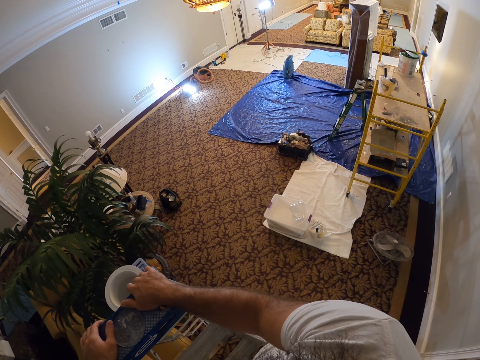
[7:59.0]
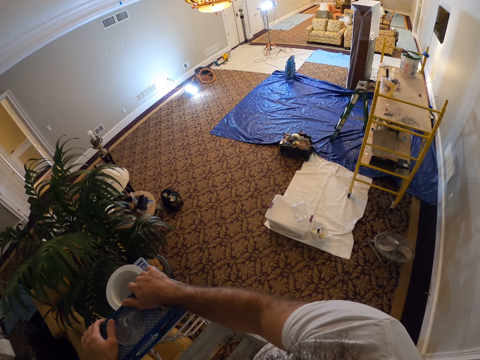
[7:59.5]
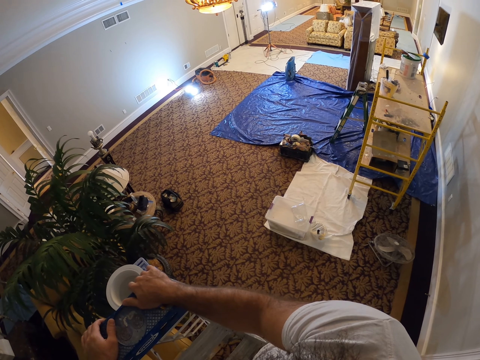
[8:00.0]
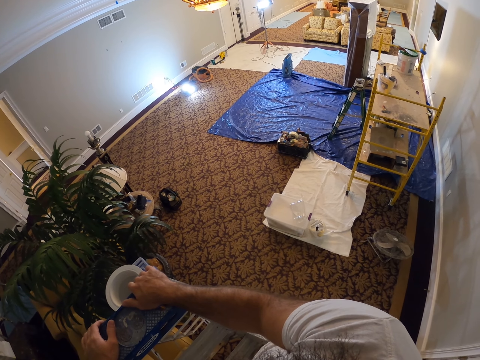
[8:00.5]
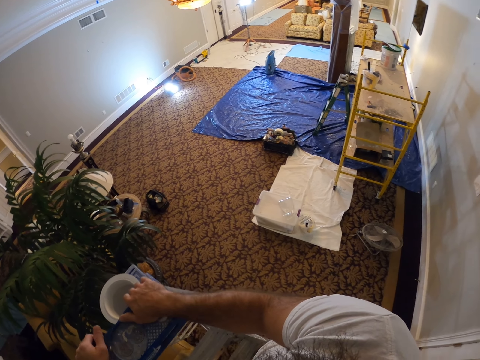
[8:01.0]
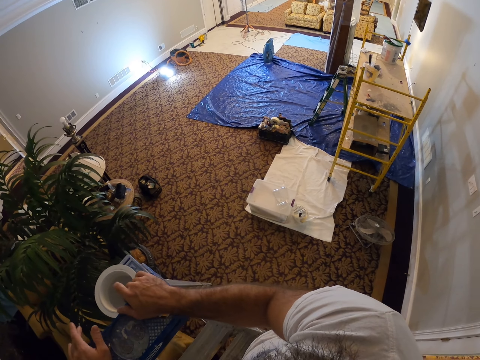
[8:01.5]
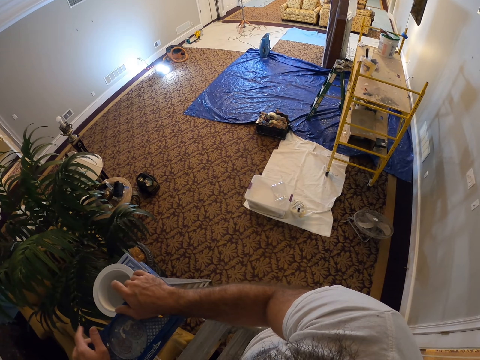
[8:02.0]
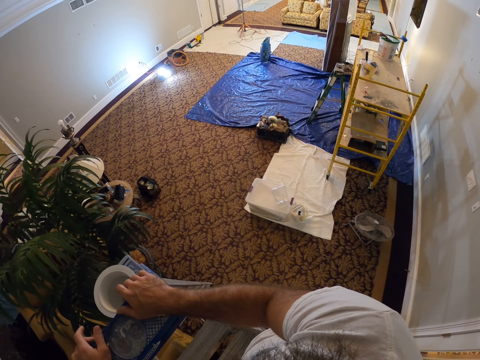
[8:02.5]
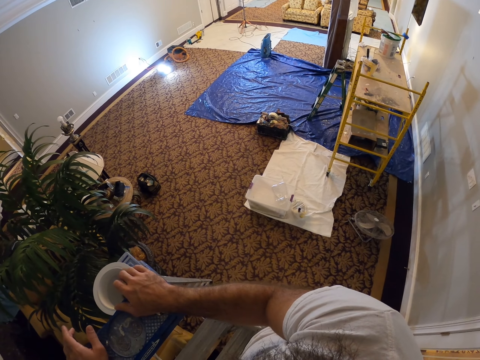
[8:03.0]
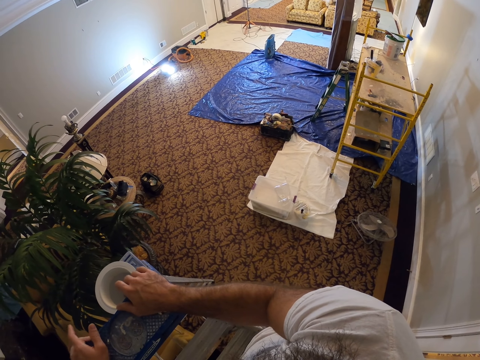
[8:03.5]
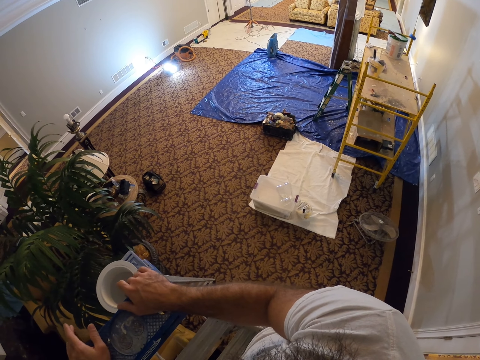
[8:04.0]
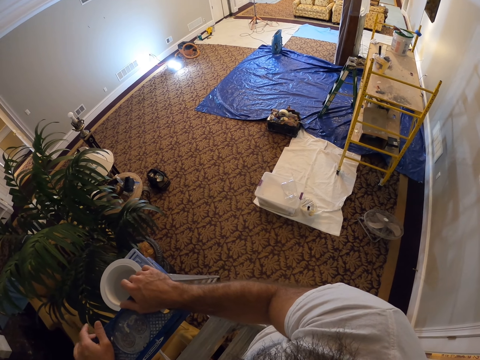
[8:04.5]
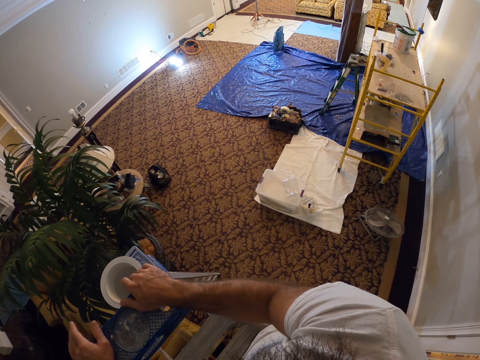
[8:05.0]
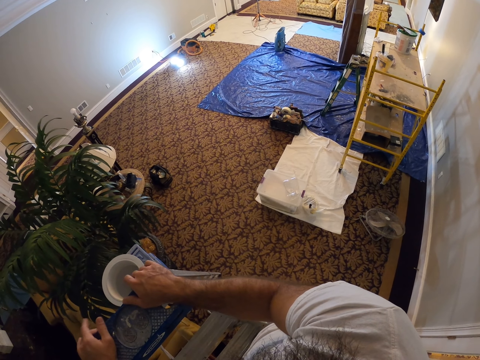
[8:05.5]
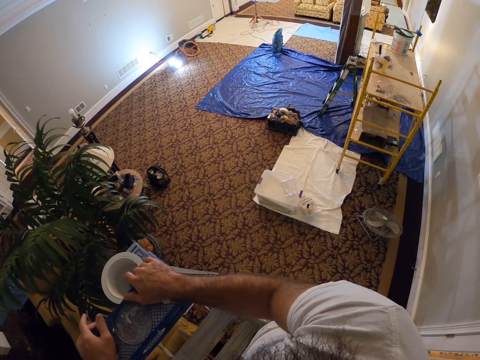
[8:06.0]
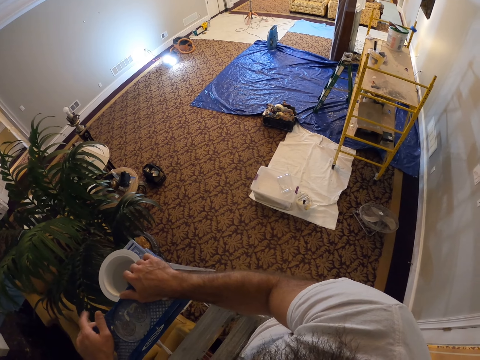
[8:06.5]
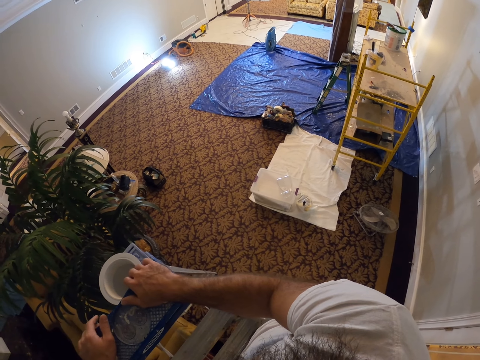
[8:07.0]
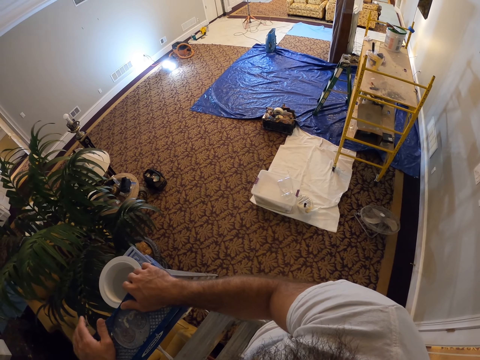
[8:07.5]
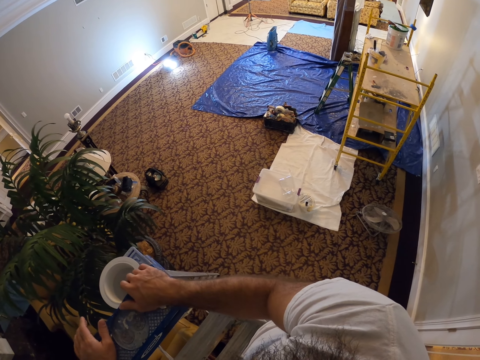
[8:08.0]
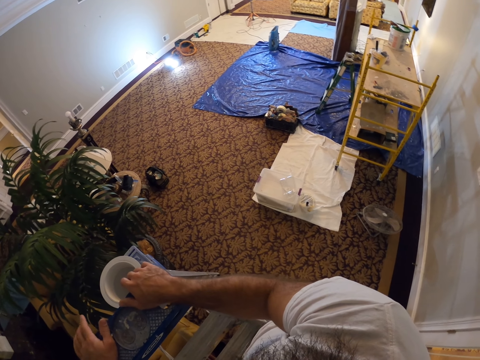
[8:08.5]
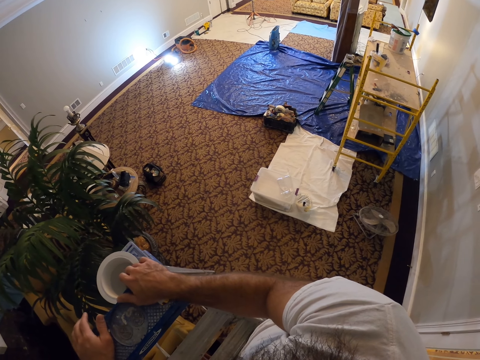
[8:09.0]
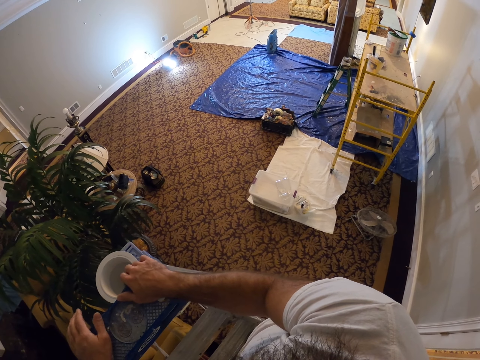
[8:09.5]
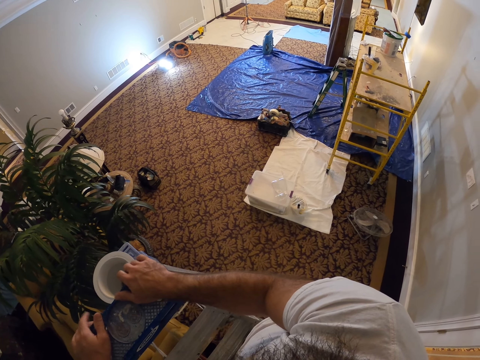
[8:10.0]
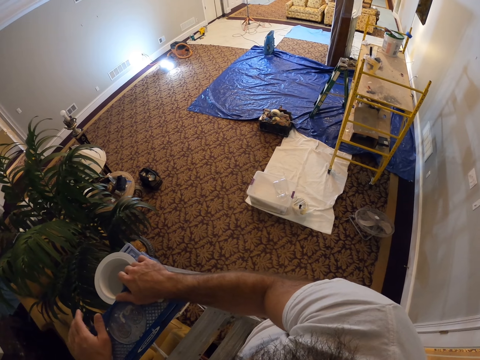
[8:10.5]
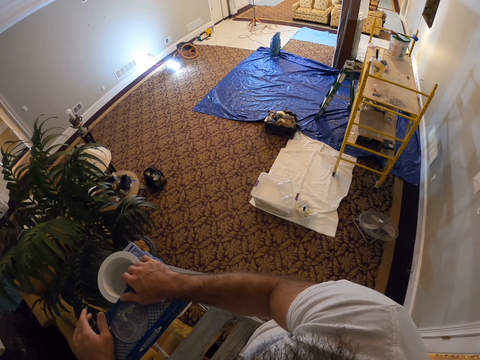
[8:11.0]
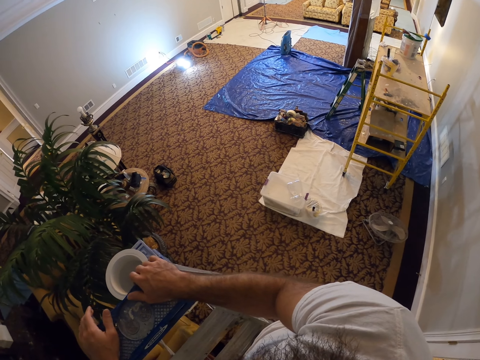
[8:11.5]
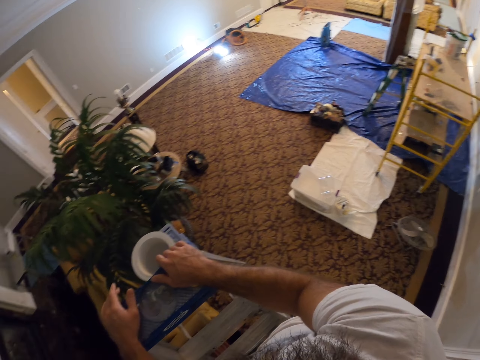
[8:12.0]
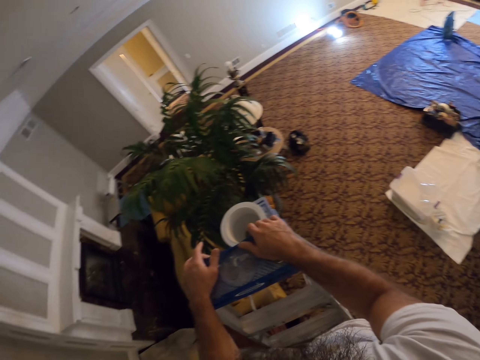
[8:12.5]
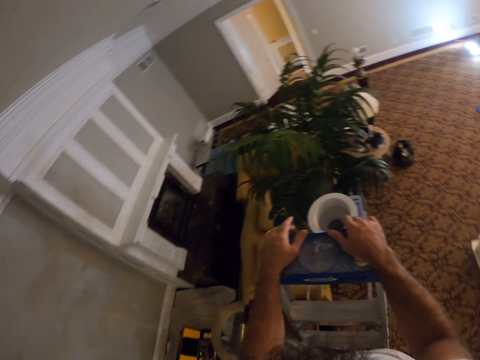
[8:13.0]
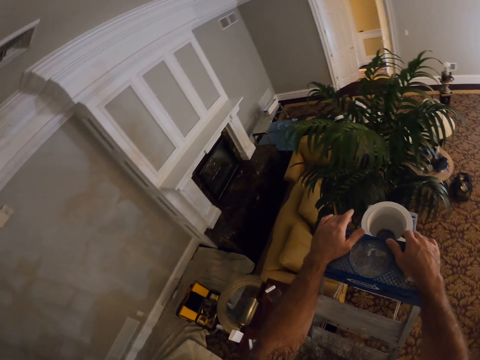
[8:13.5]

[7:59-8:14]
The camera wearer taps on the ladder with both hands.

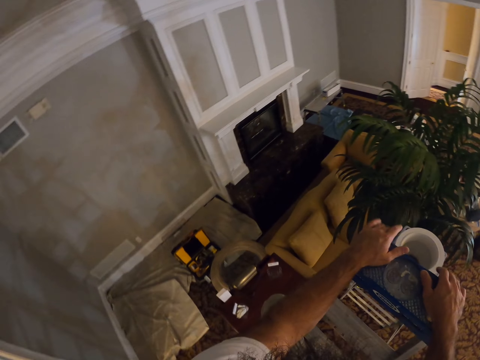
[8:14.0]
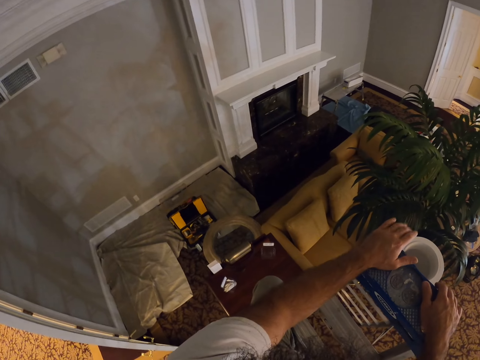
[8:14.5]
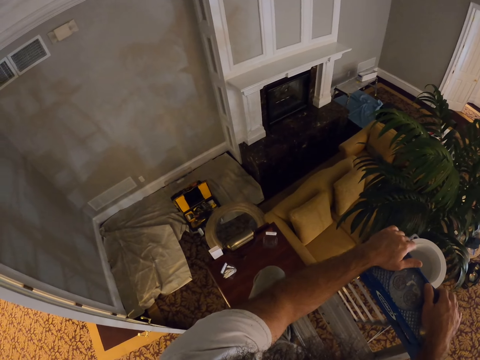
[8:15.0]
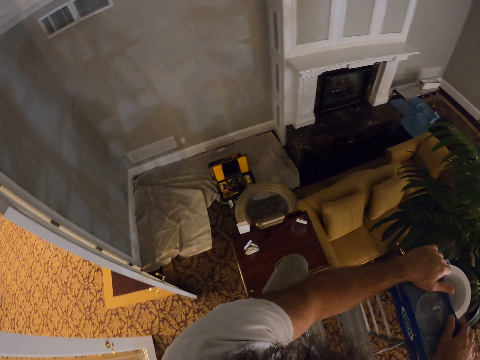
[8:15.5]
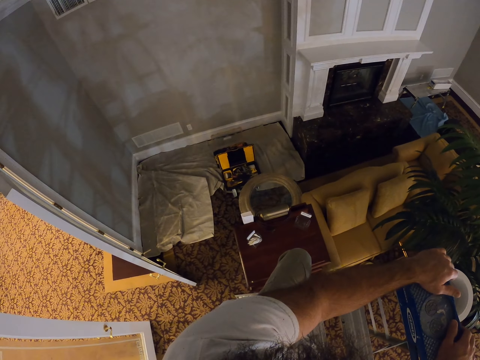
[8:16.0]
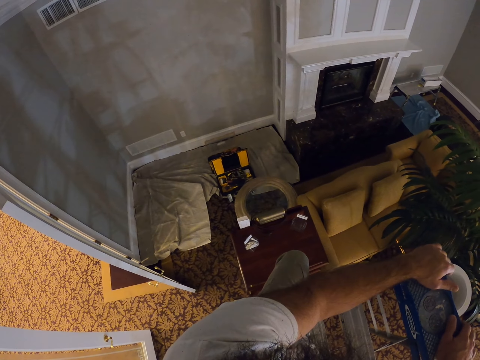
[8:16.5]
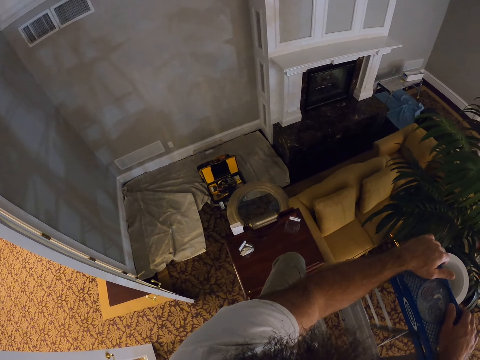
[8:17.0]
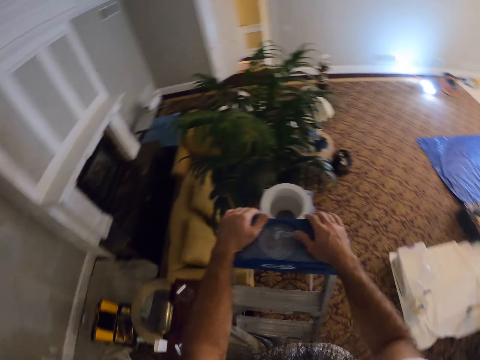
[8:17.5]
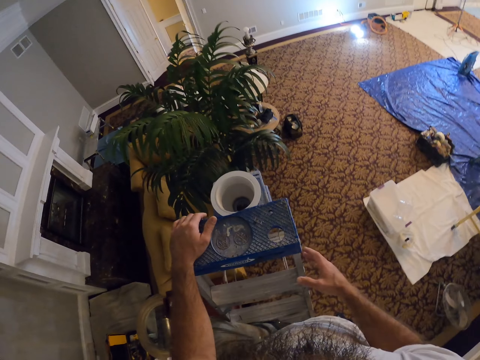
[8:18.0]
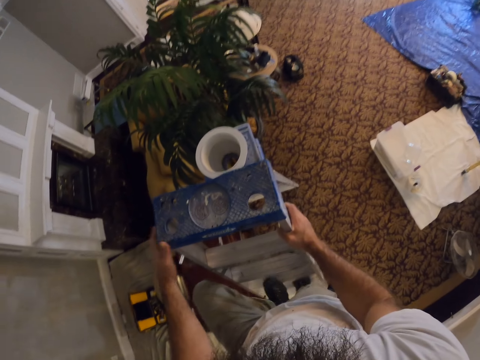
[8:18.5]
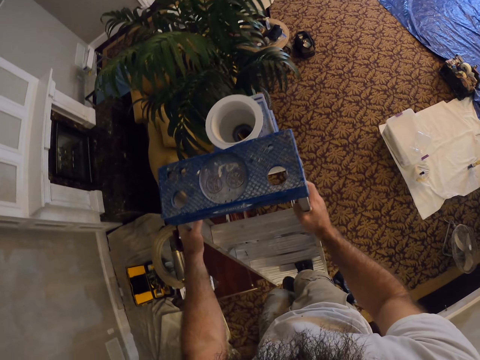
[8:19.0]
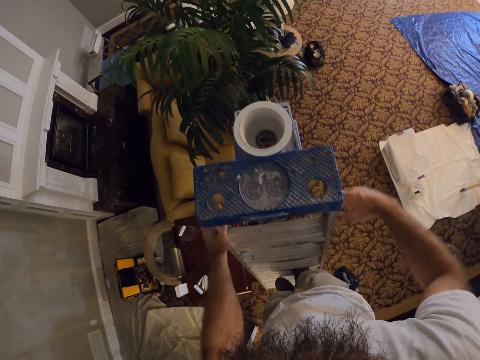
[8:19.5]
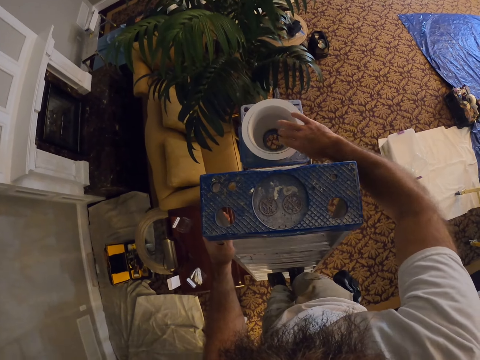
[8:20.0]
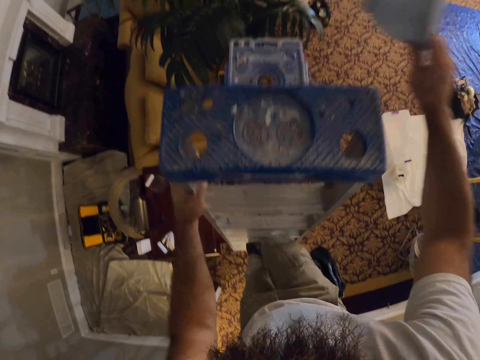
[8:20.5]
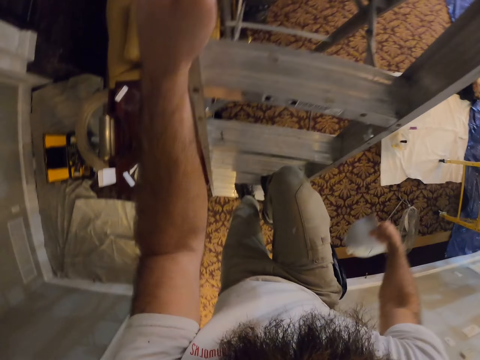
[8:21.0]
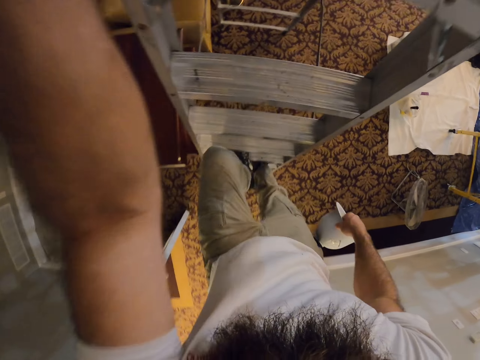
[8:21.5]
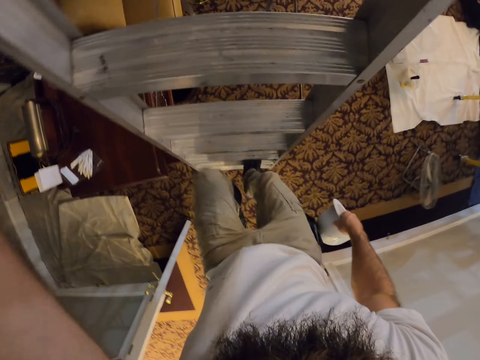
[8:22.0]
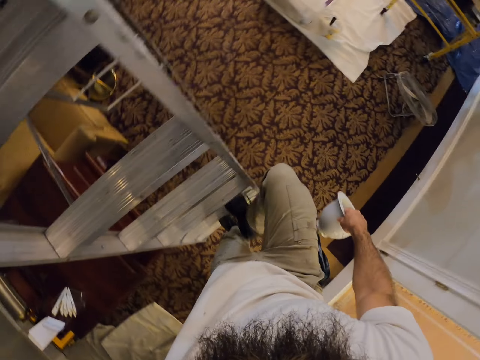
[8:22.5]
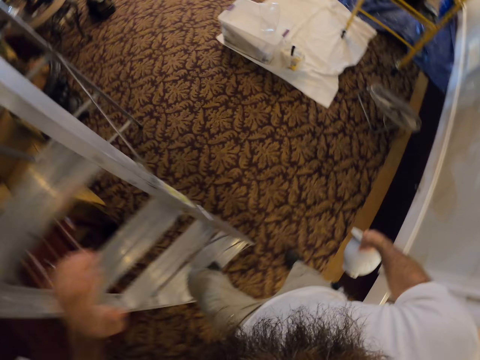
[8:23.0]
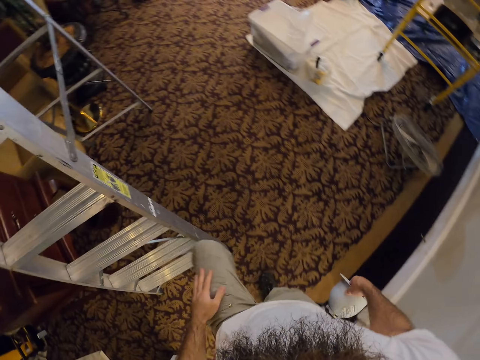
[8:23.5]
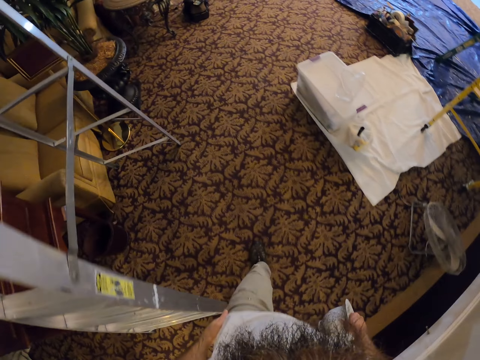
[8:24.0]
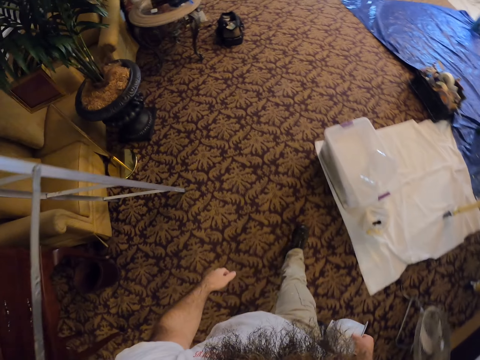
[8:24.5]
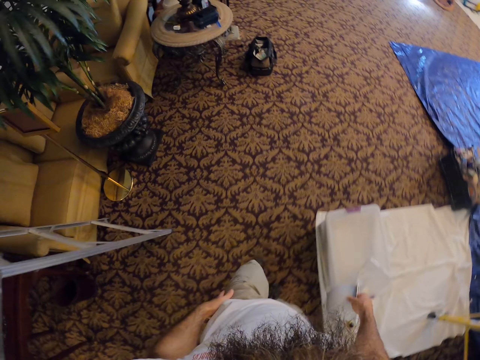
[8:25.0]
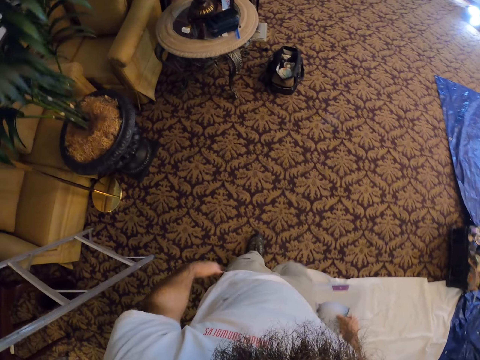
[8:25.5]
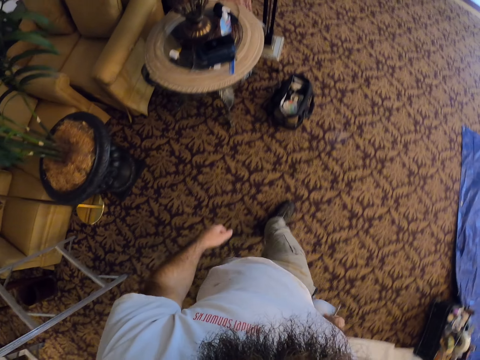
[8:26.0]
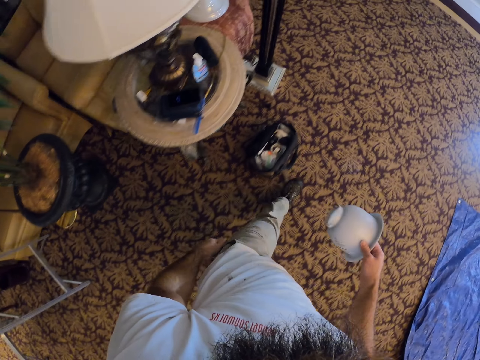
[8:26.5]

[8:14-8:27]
The camera wearer goes down the ladder. He holds the ladder with his right hand. He holds the ladder with both hands. He picks the bulb holder from the ladder with his right hand.
